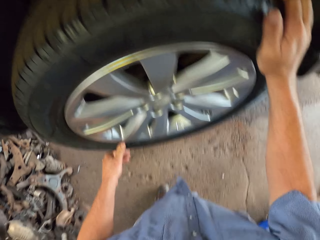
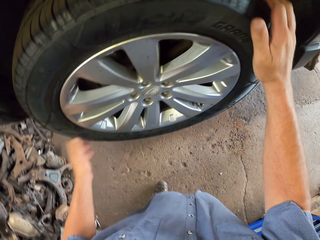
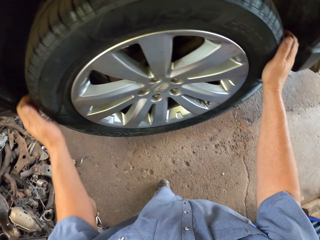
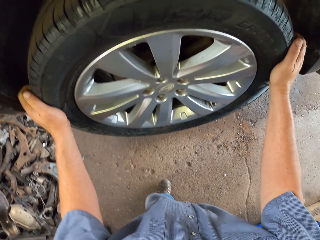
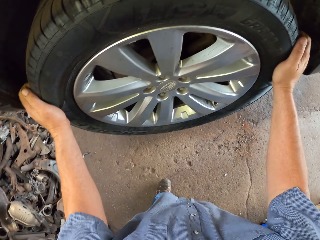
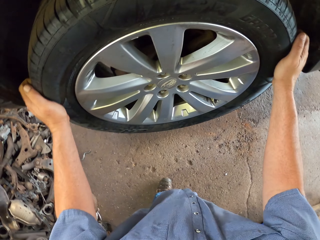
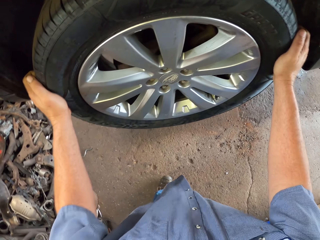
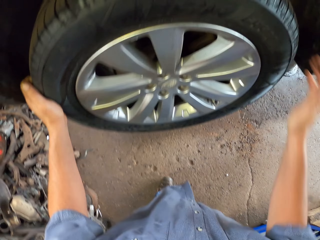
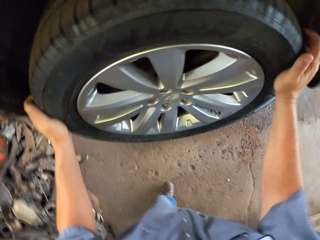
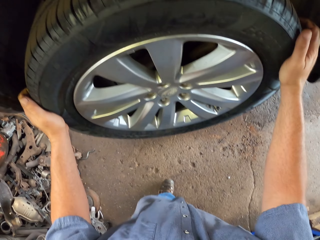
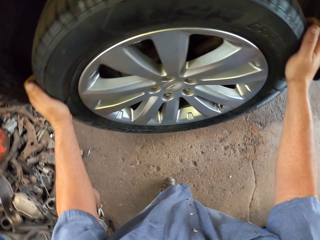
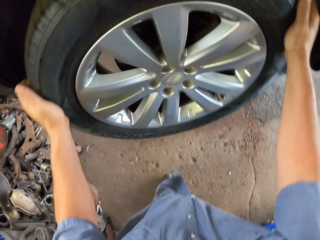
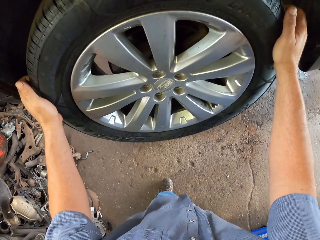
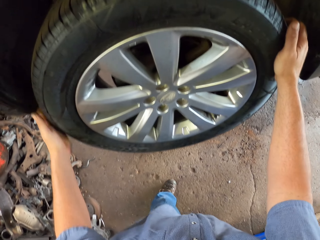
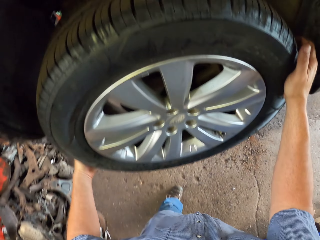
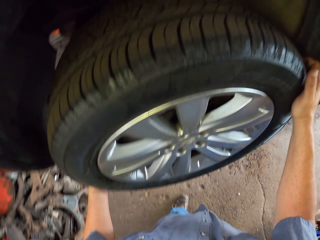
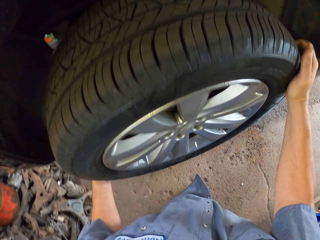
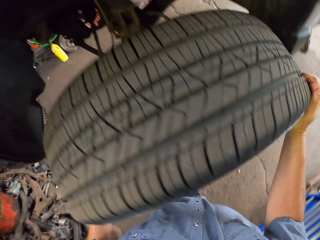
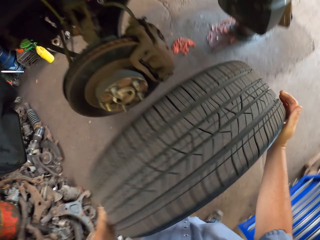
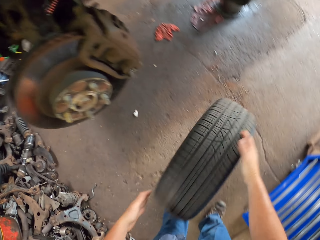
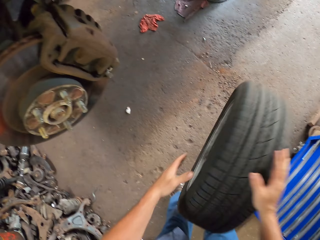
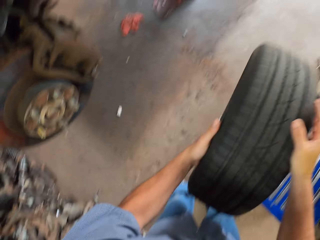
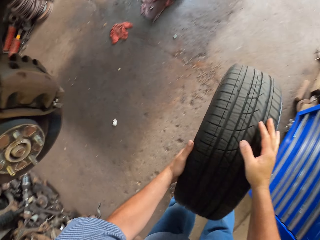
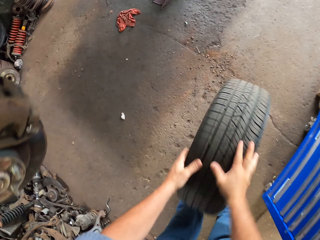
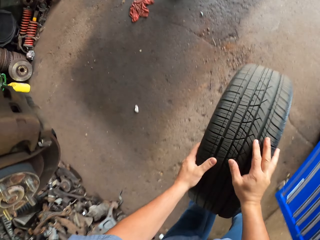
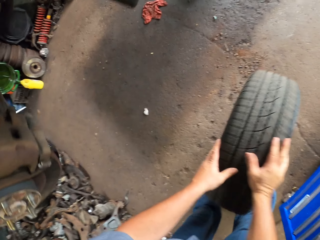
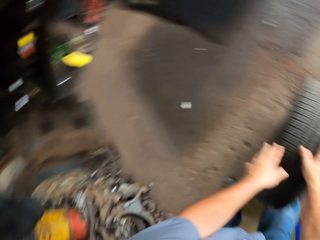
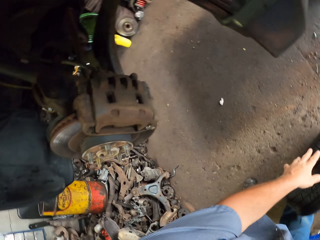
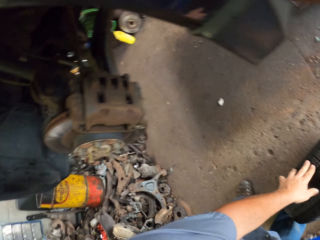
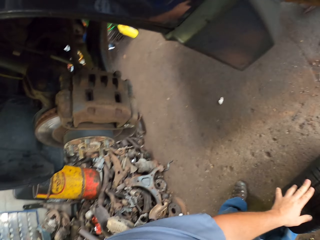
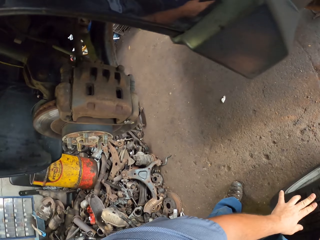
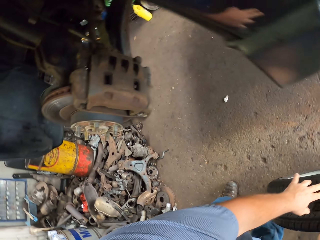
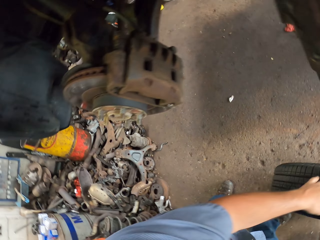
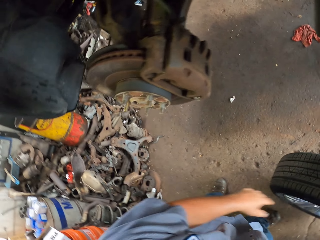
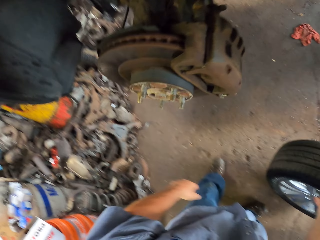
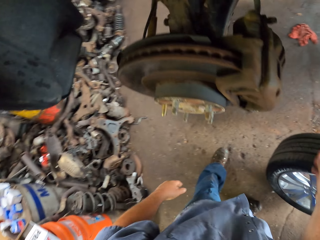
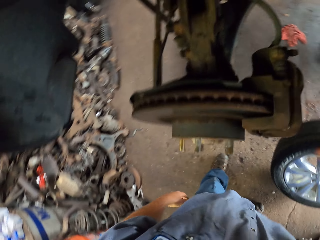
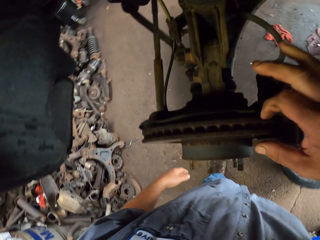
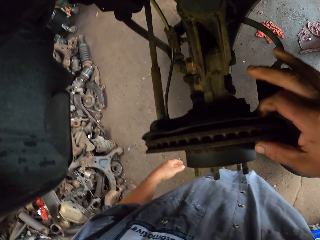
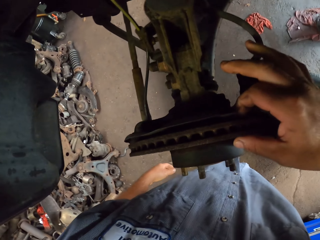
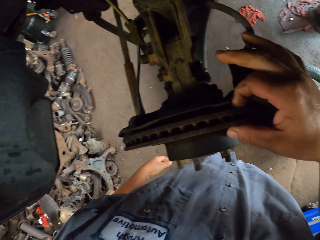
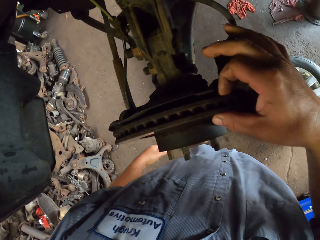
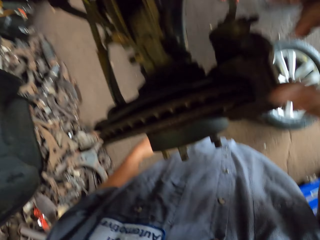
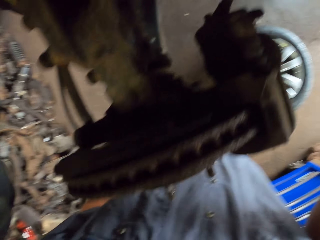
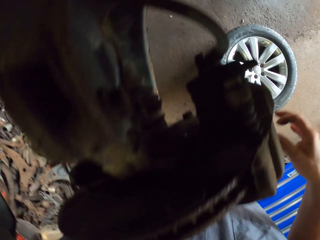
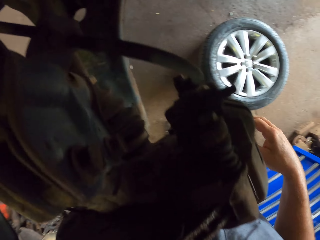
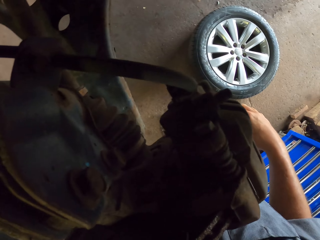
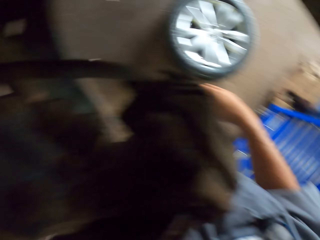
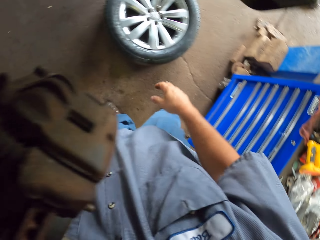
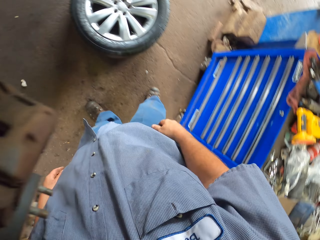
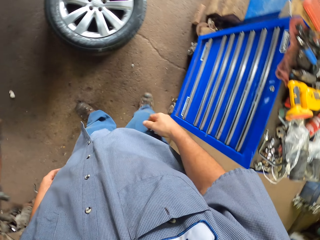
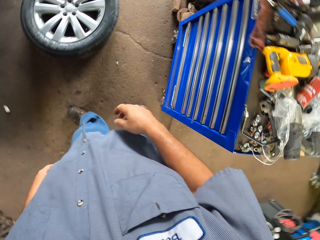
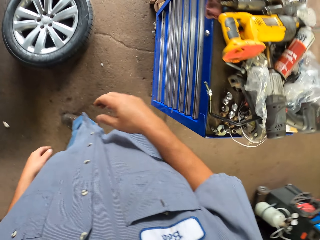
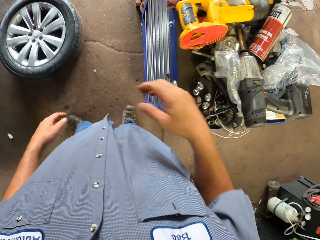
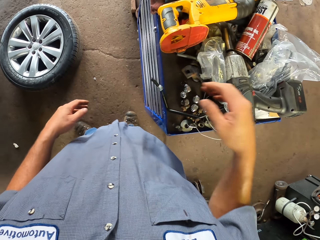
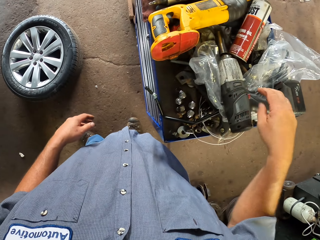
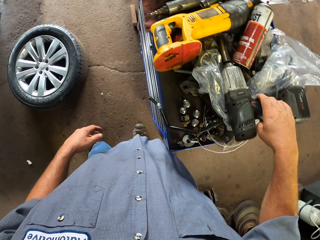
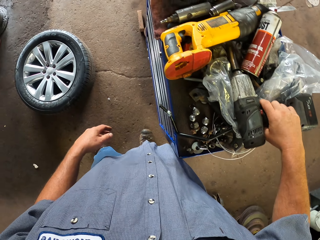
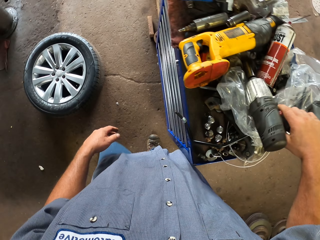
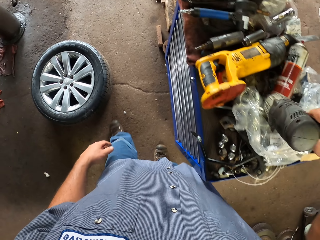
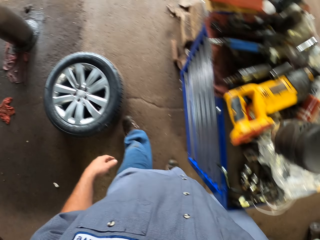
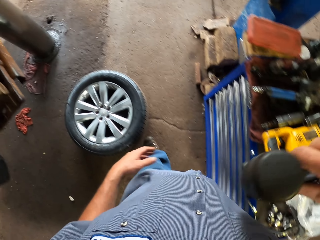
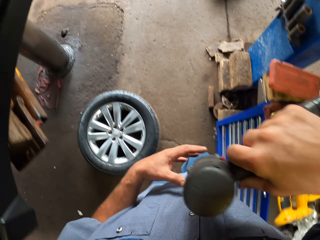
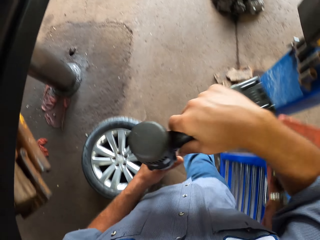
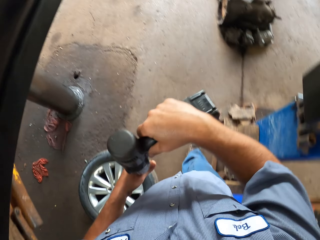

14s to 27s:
The camera wearer holds the wheel. They pull a tire. They push the wheel. They hold the tire. They place the wheel on the ground. They touch the AC engine. They look around. They pick up an impact wrench.

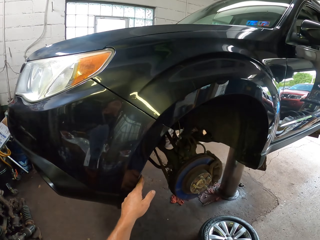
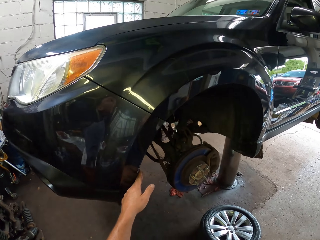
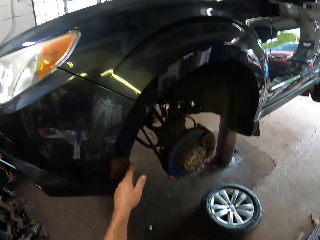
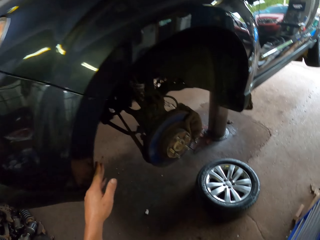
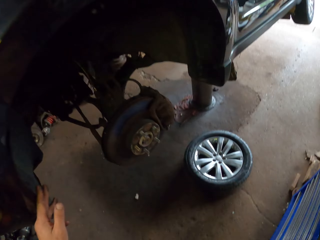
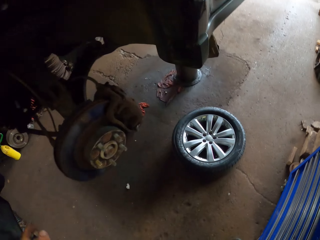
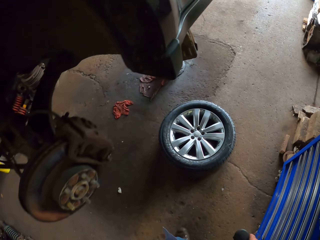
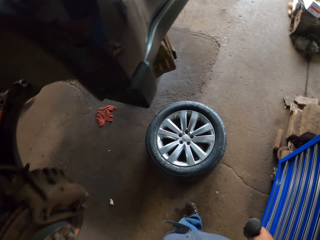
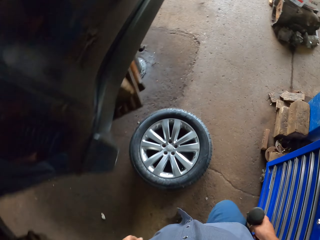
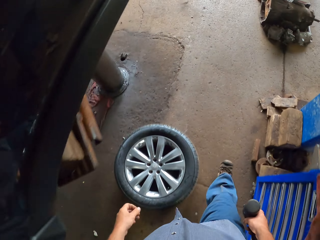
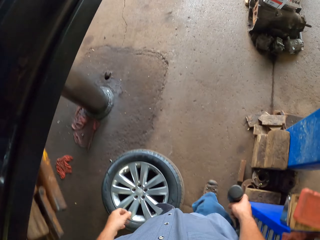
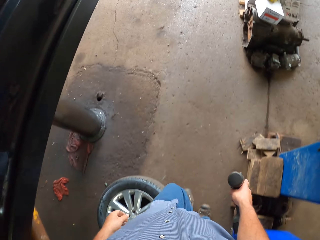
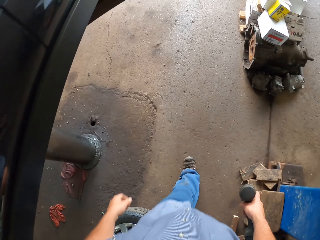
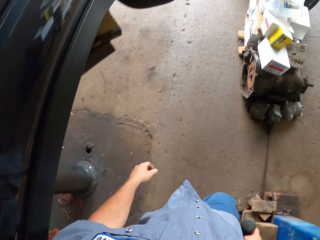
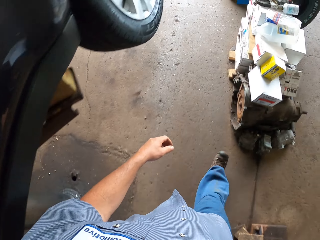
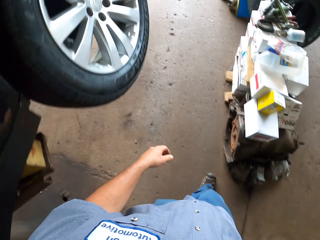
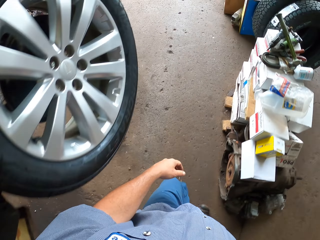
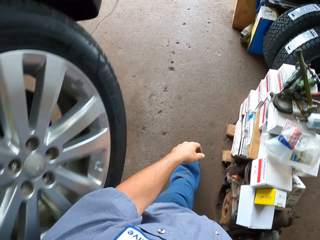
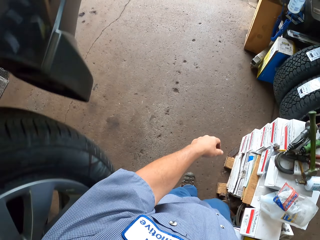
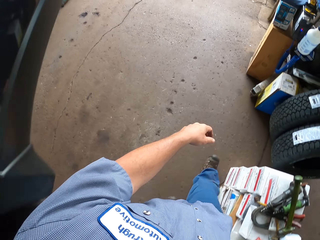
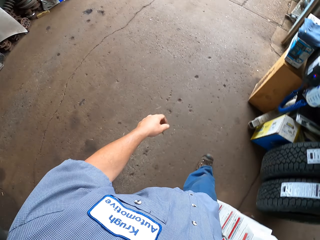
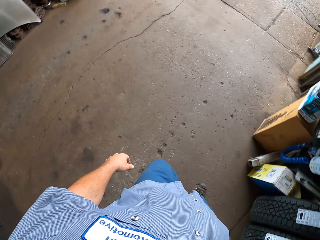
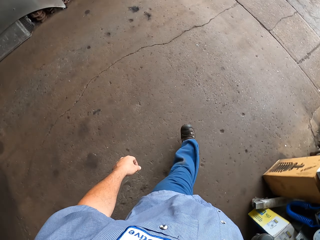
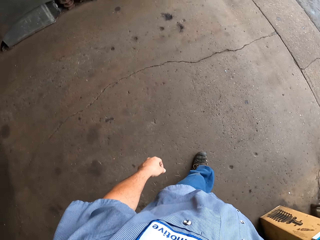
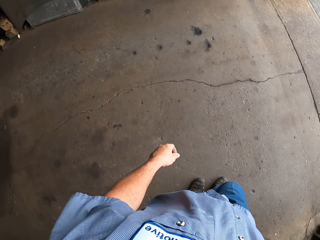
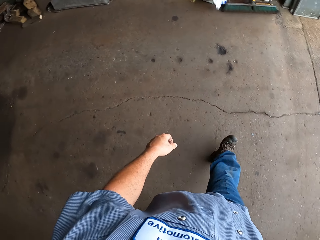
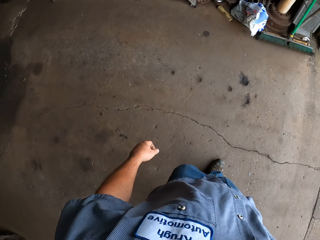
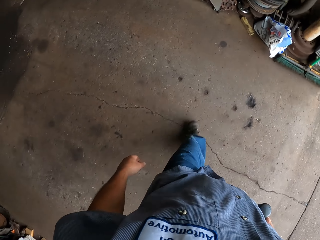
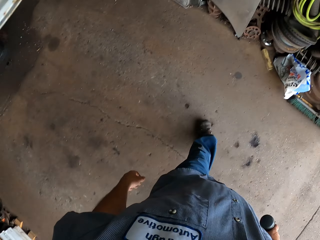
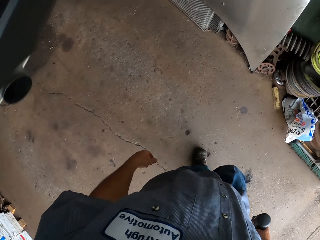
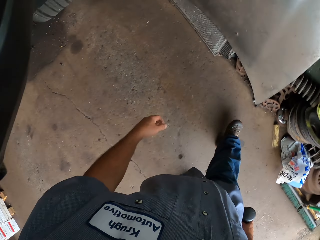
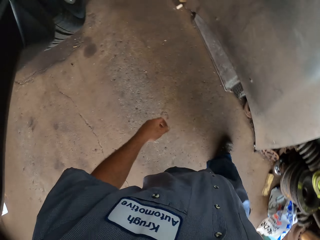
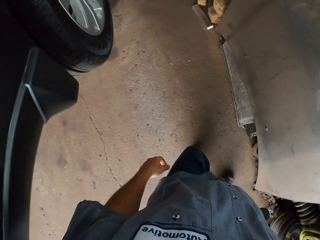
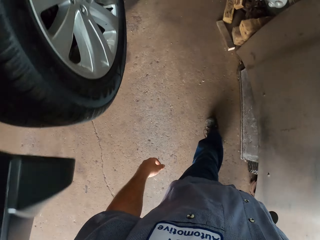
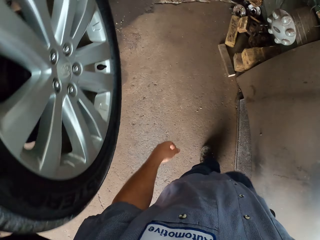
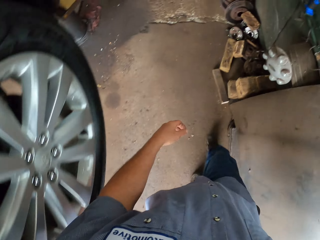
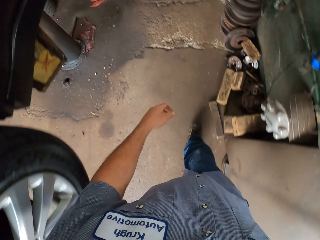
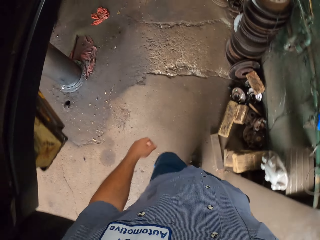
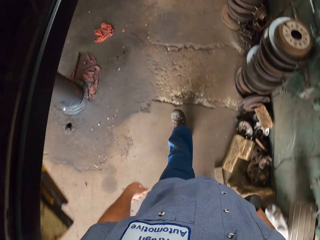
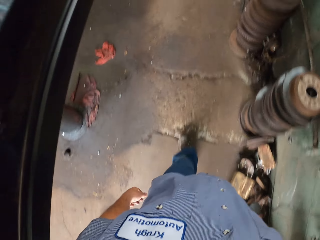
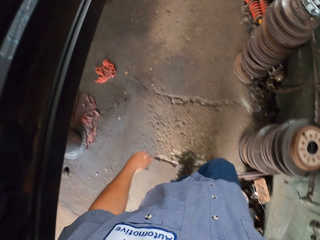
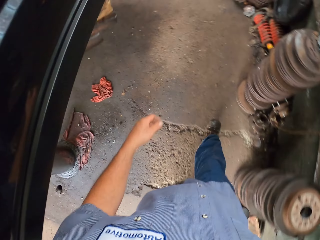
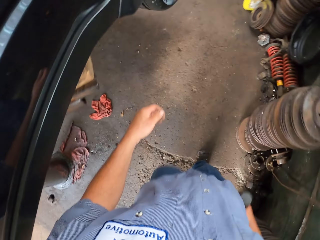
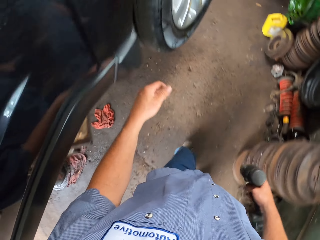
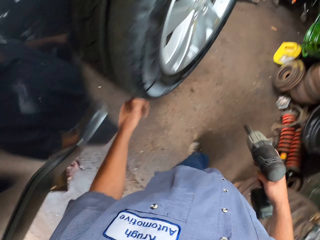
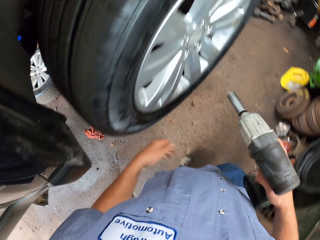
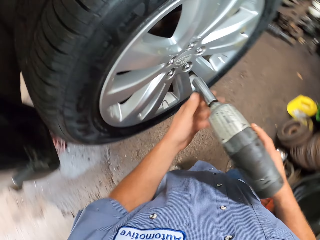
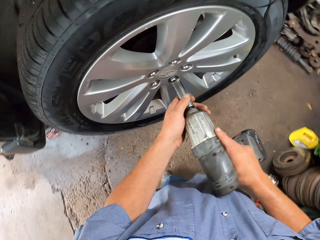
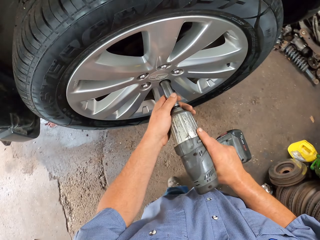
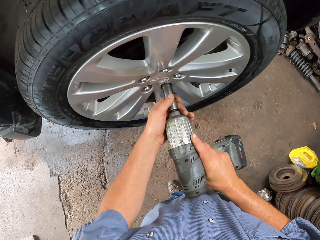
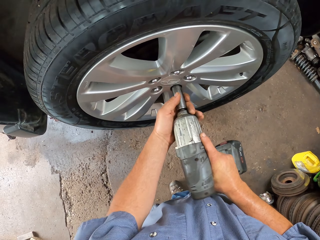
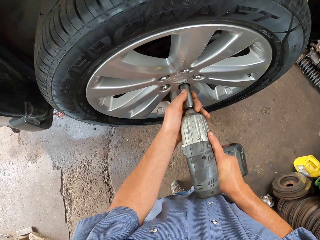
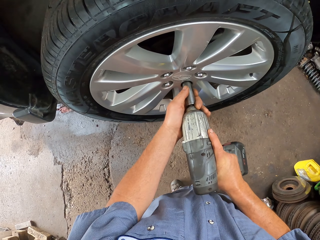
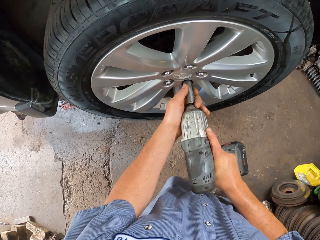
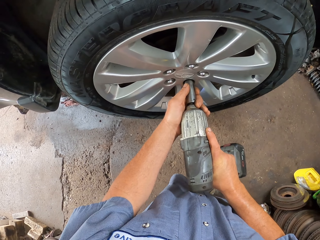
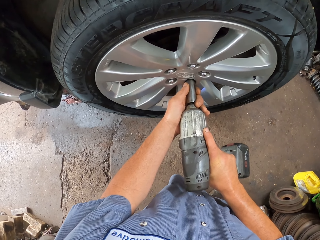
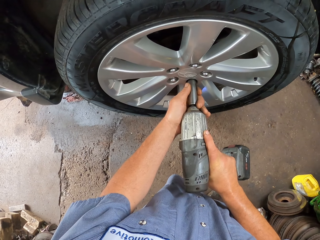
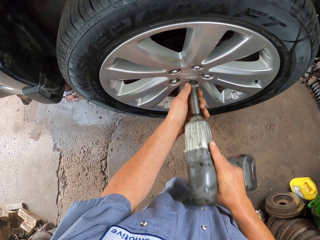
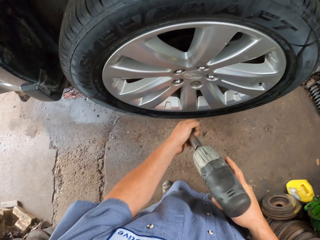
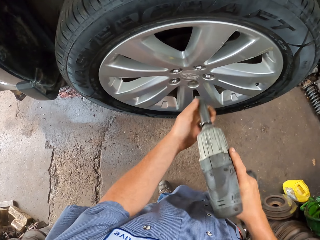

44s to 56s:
The camera wearer looks around the garage and moves around the garage. They remove nuts with the impact wrench. They fix the wheel.
